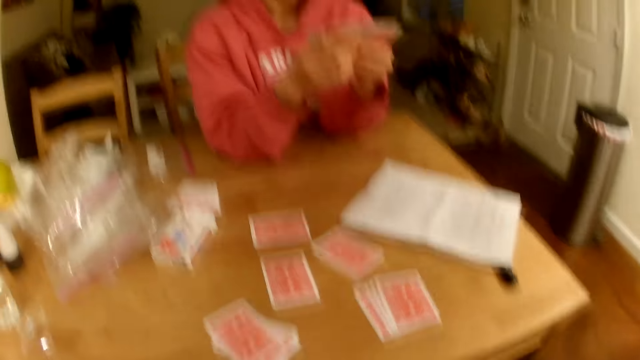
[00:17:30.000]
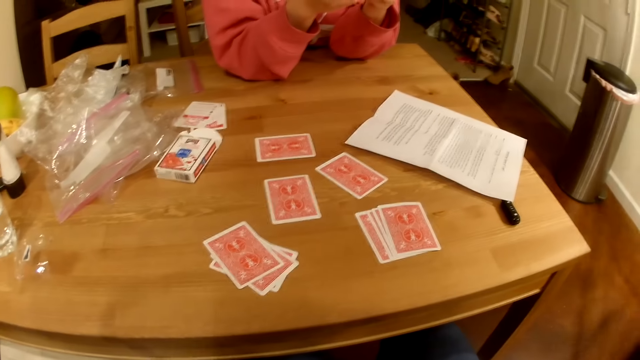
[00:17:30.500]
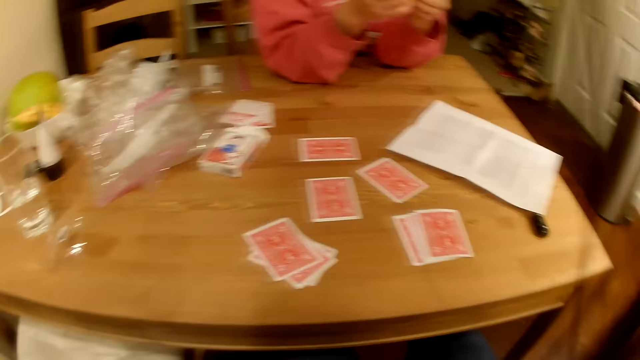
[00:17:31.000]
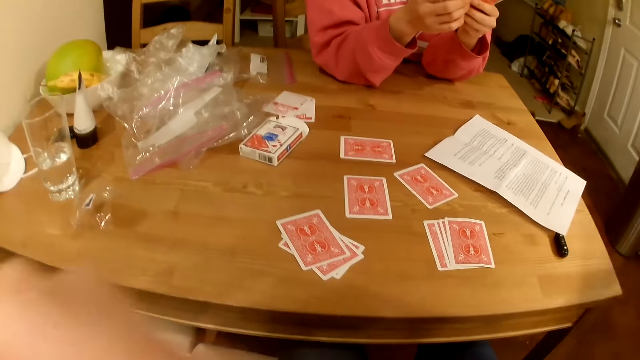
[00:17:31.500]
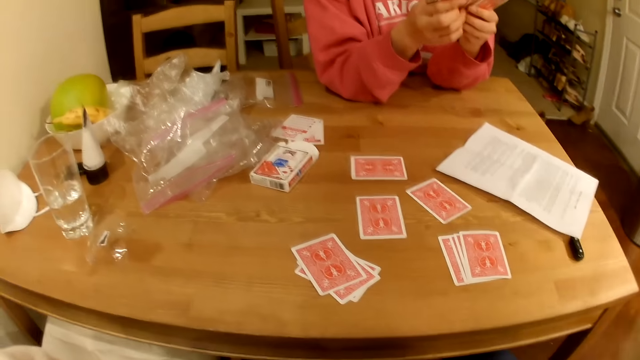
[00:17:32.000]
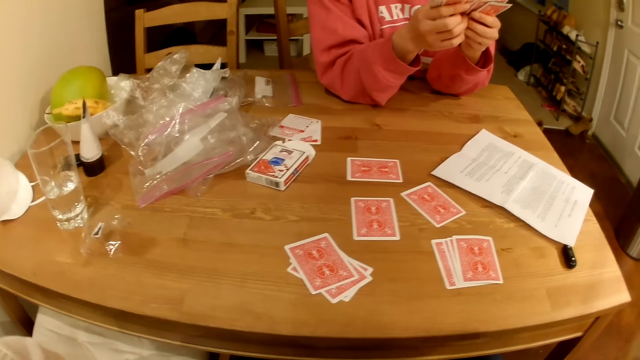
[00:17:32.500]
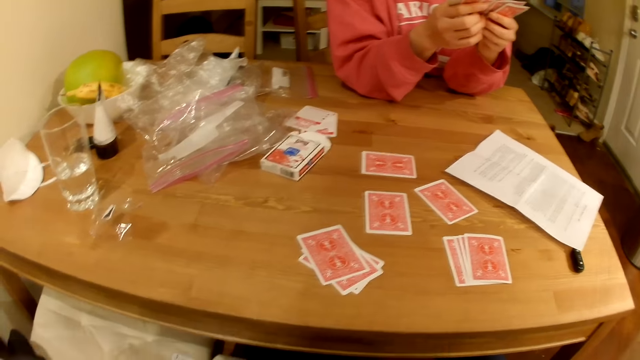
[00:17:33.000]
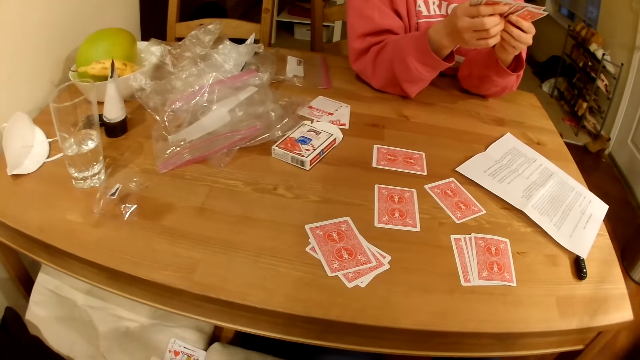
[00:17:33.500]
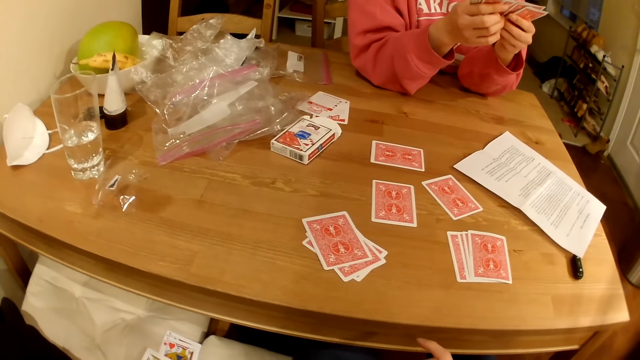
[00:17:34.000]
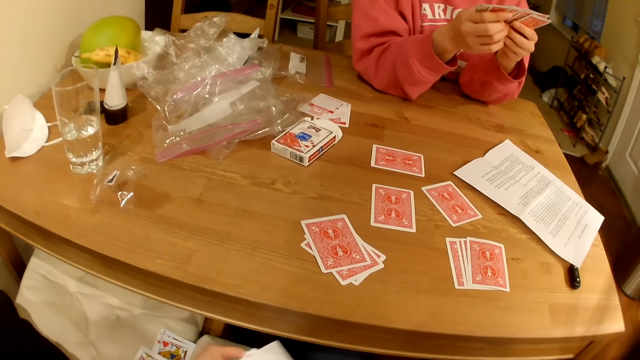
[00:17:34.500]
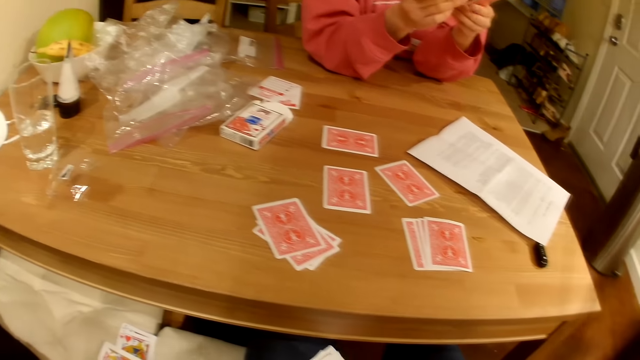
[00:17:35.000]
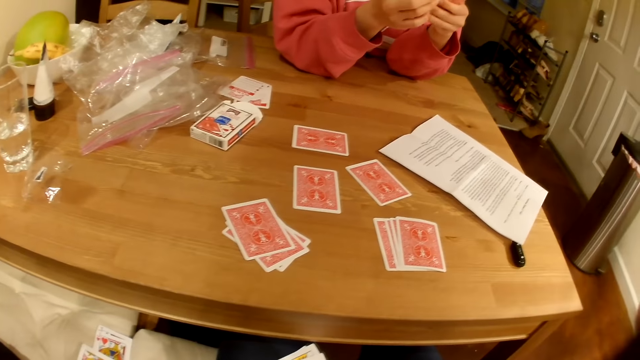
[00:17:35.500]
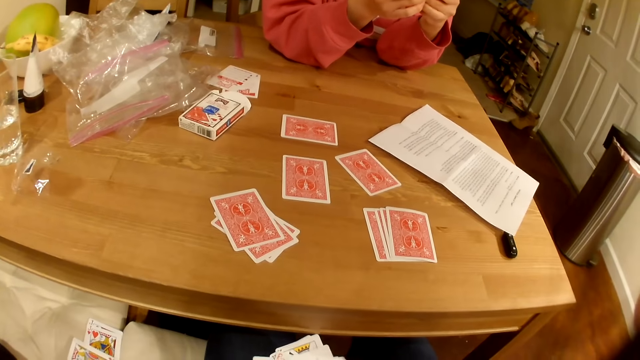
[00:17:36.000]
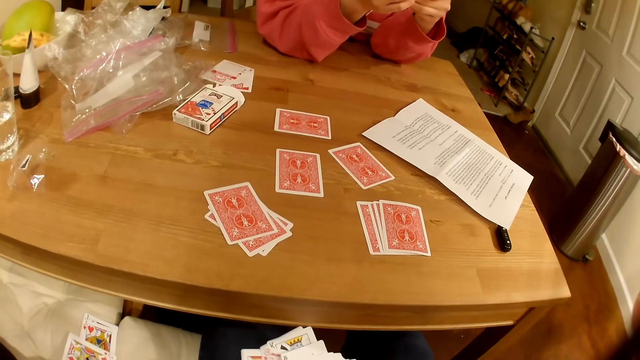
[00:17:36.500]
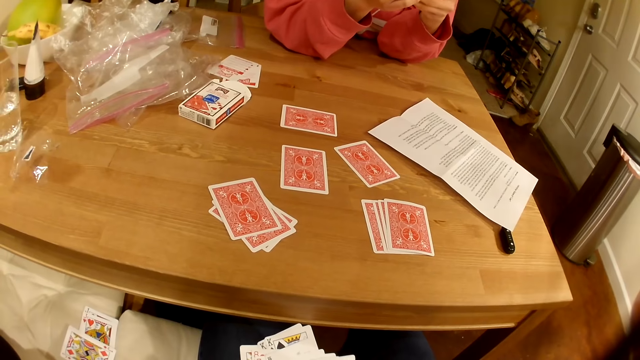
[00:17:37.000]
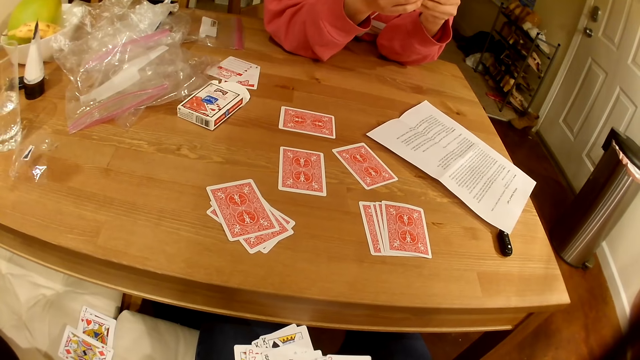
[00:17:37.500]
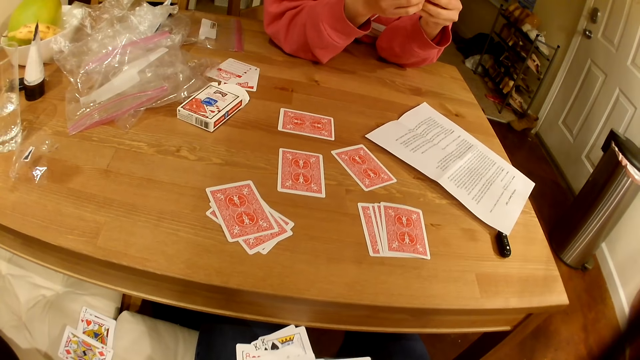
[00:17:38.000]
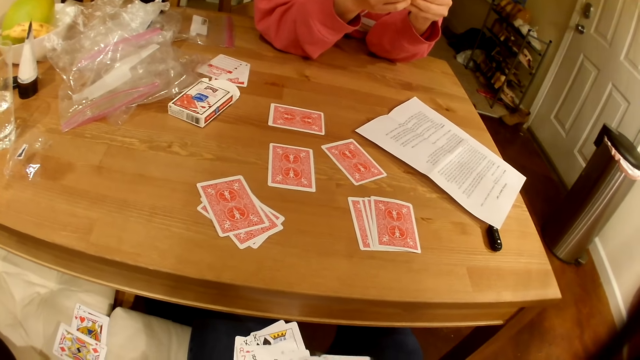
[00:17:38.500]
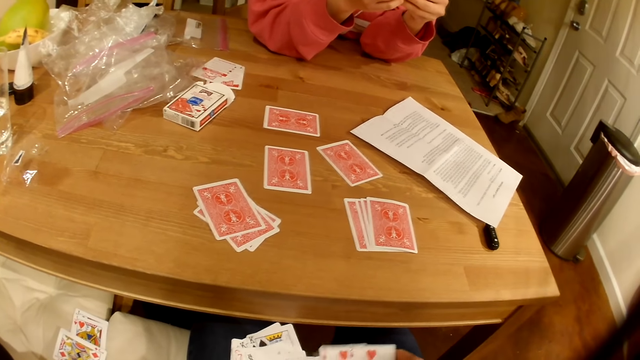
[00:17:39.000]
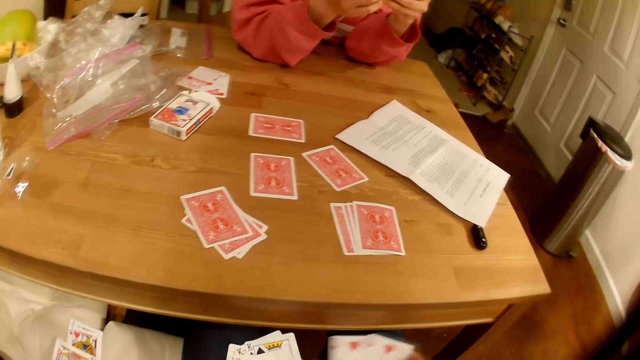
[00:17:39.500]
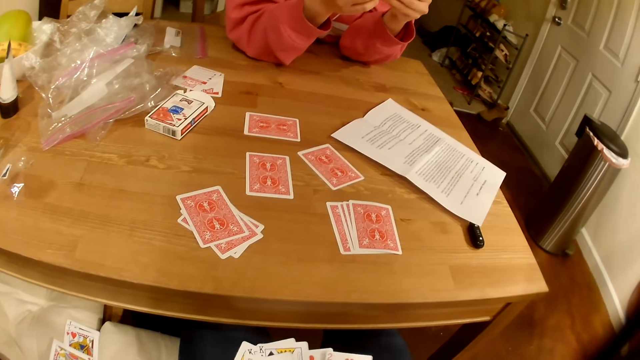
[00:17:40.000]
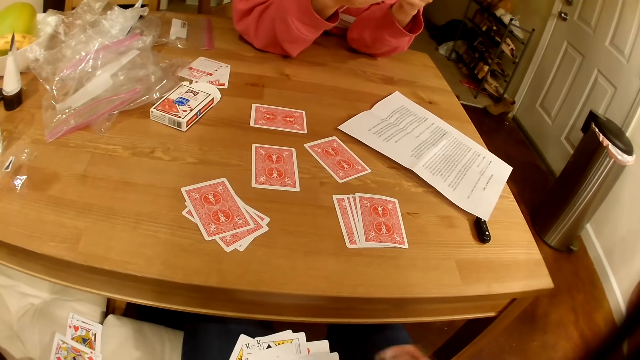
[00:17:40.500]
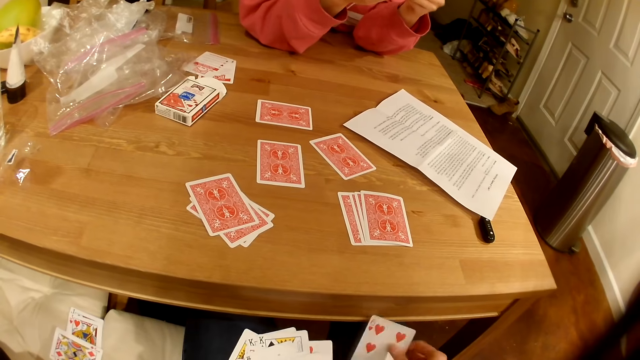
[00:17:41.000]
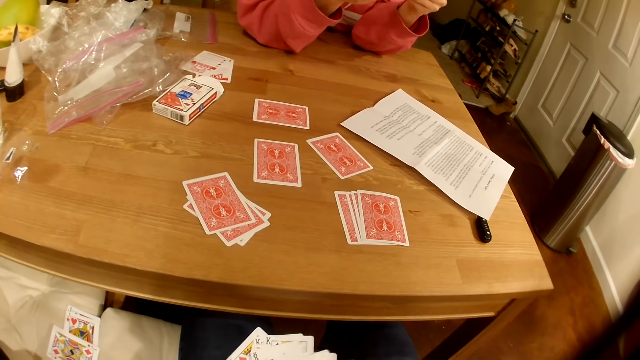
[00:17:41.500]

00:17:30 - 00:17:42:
The camera wearer shuffles the playing cards.

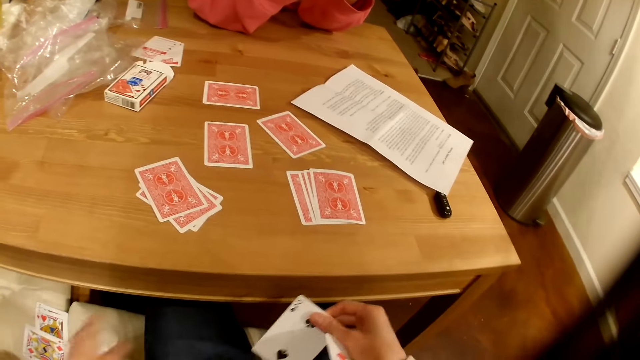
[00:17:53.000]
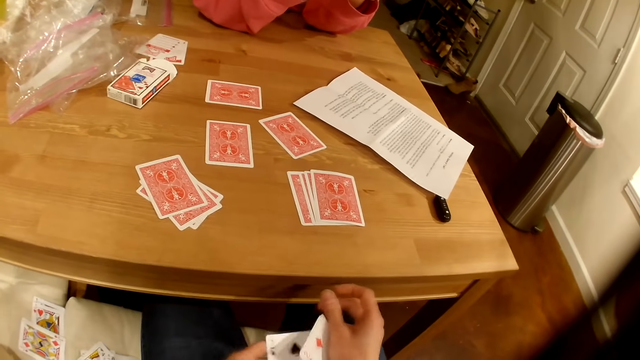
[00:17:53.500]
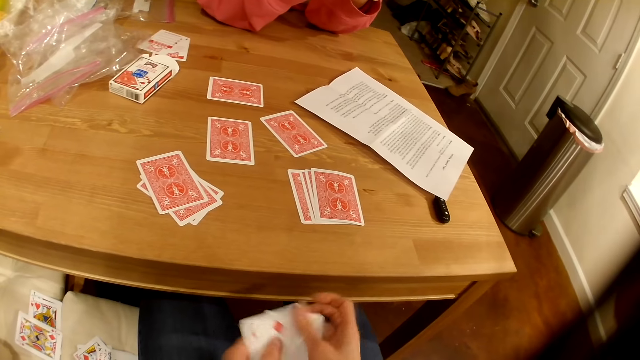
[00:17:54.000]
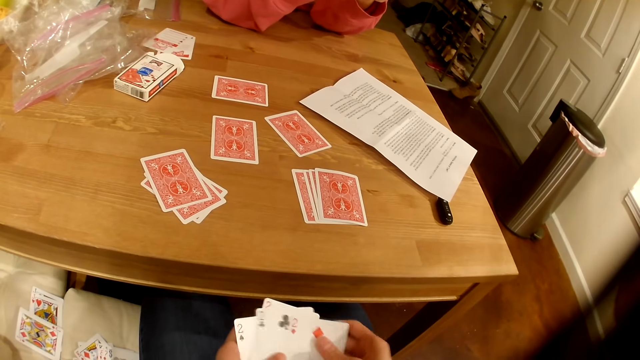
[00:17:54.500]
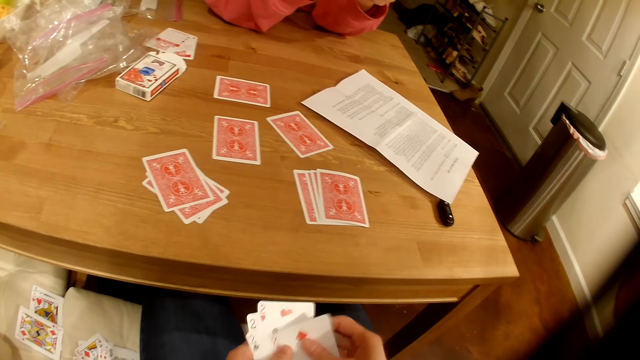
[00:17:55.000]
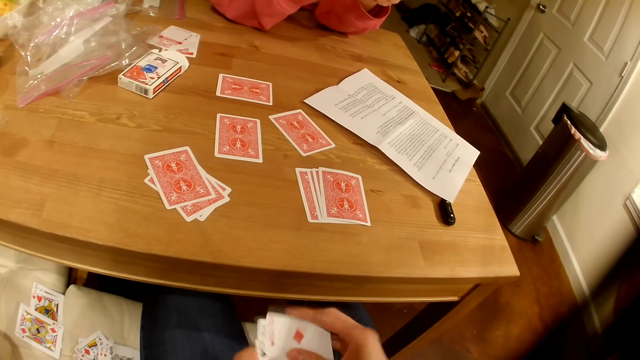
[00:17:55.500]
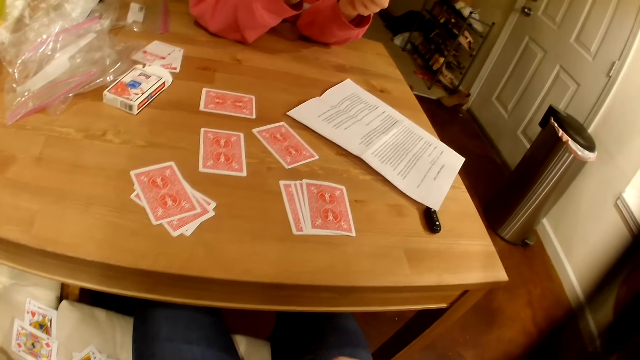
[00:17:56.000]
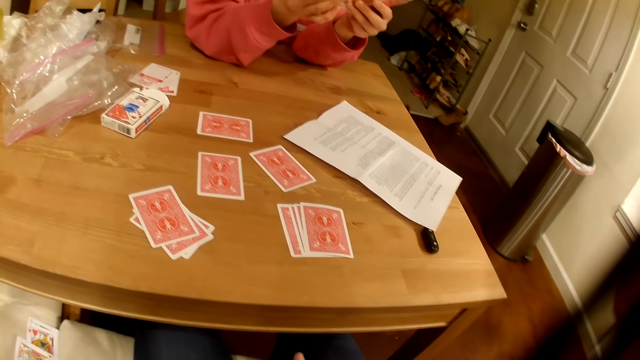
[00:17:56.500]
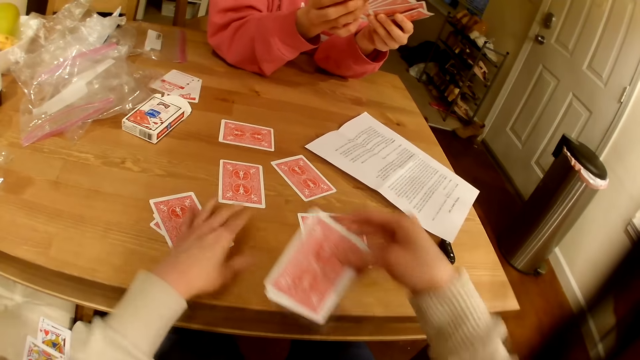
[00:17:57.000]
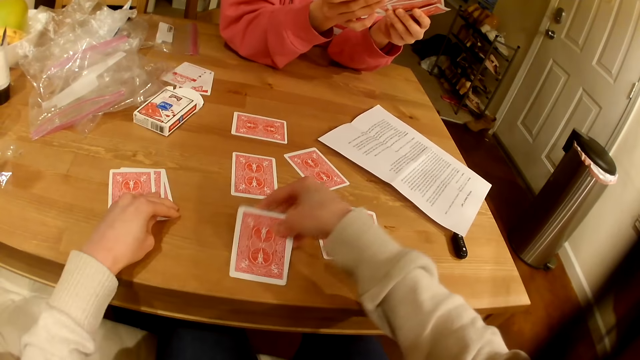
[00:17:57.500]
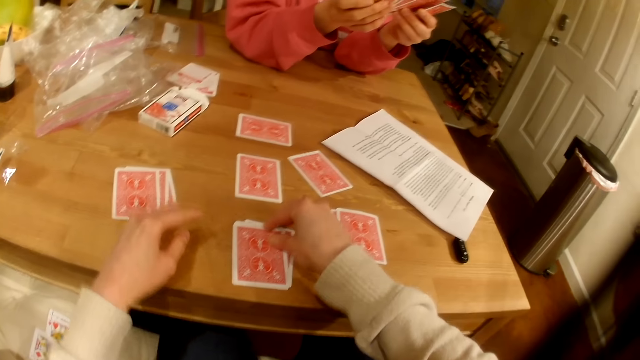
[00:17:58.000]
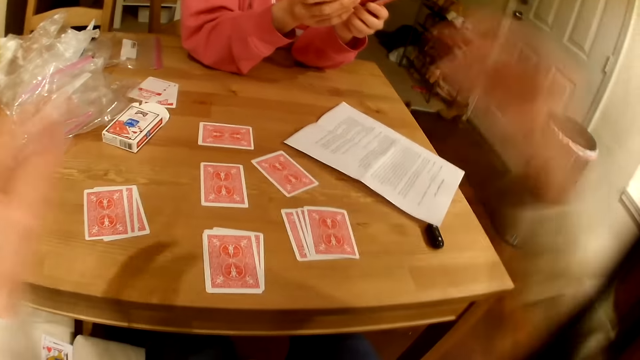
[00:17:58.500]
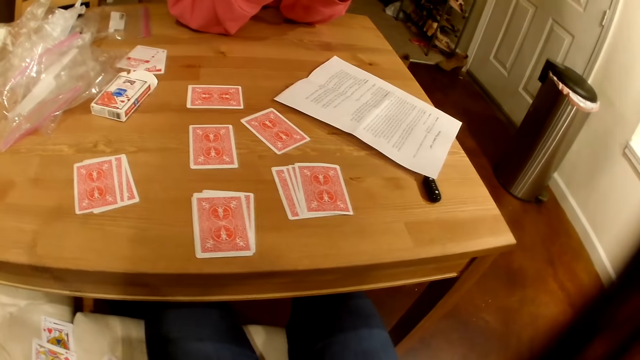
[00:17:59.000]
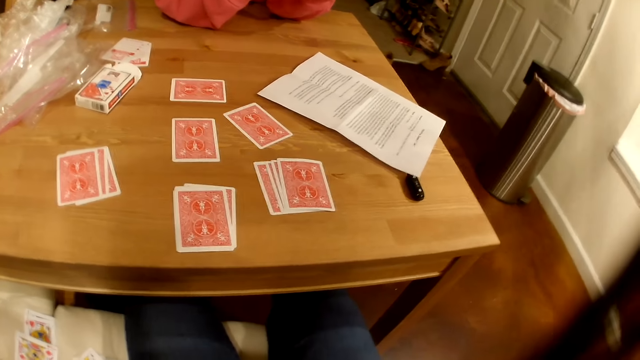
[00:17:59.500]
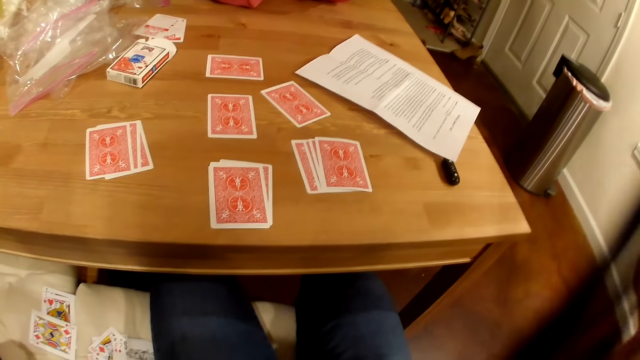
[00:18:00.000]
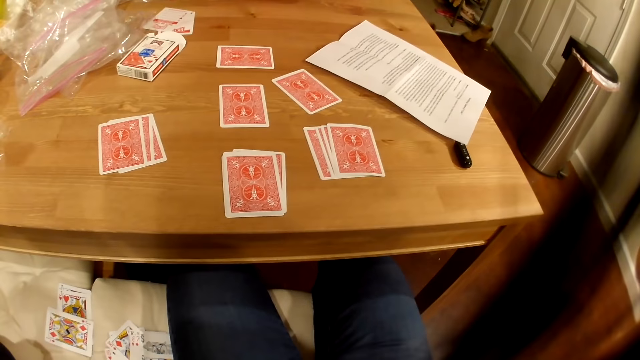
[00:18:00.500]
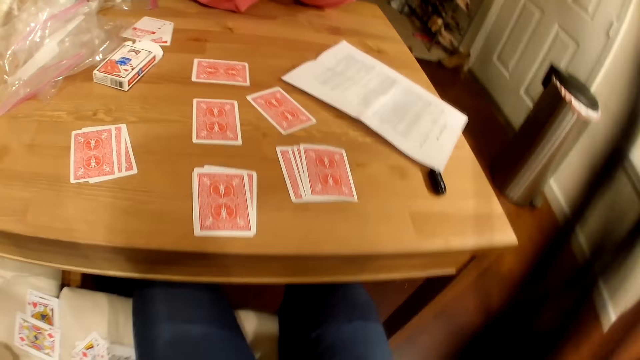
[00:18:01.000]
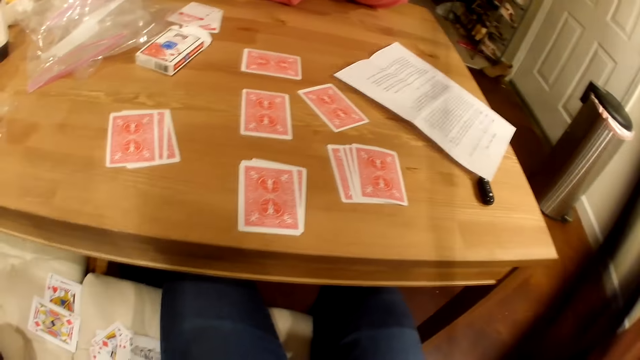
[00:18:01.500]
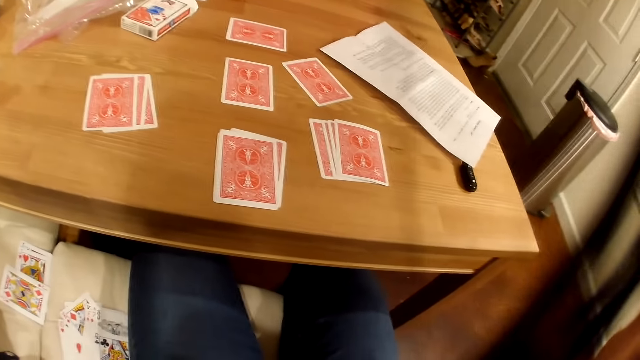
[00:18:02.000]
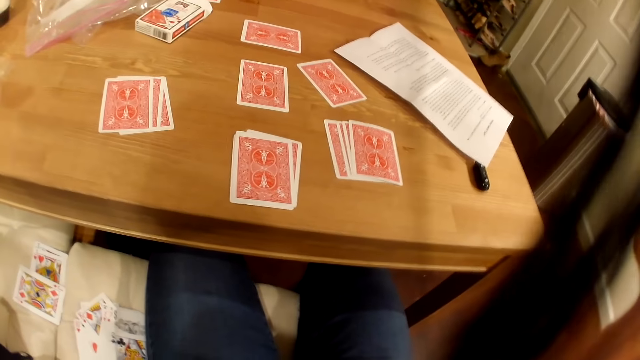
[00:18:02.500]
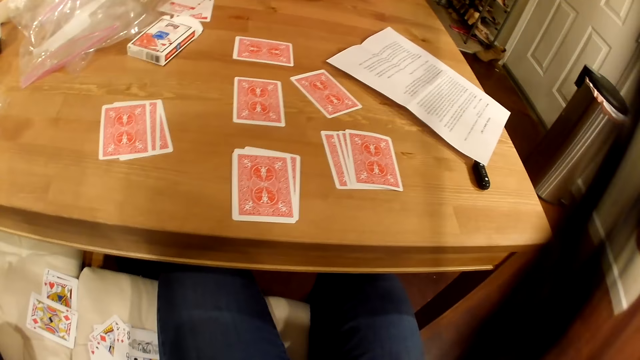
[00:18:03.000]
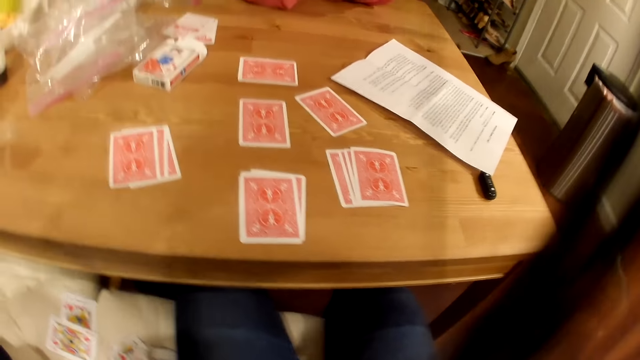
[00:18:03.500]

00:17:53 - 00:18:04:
The camera wearer places playing cards on the seat. They shuffle the playing cards. They move the playing cards on the table and put the playing cards on the table. They adjust the camera.
